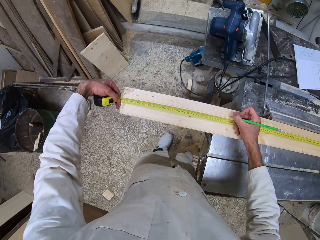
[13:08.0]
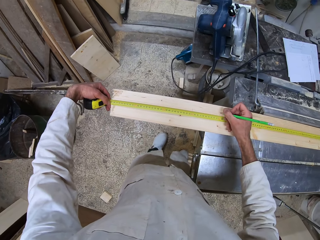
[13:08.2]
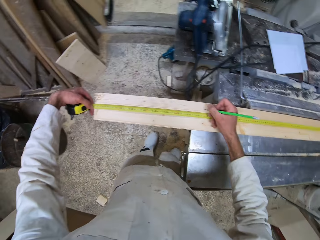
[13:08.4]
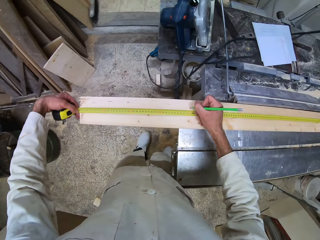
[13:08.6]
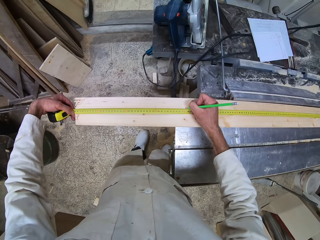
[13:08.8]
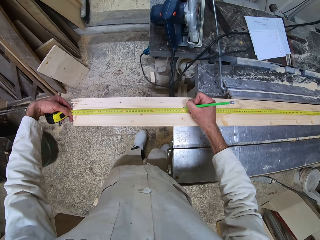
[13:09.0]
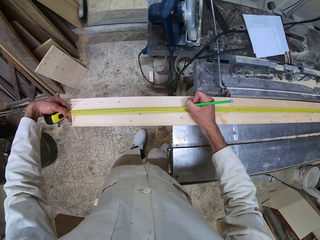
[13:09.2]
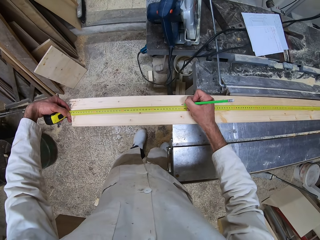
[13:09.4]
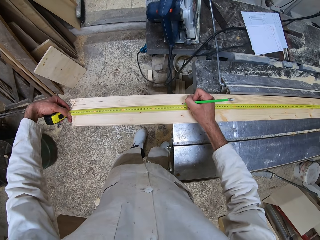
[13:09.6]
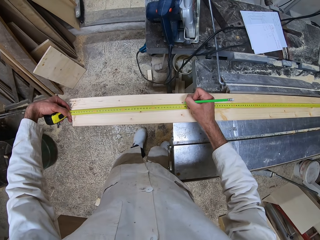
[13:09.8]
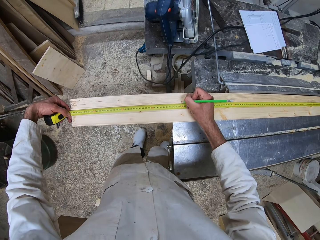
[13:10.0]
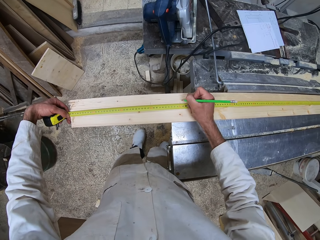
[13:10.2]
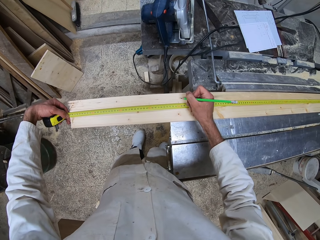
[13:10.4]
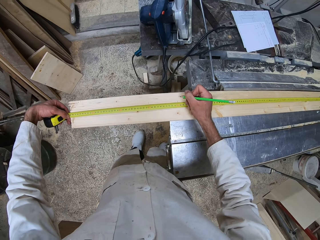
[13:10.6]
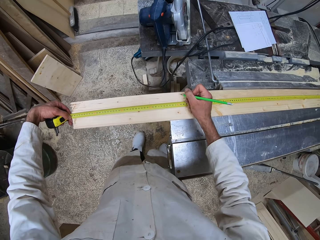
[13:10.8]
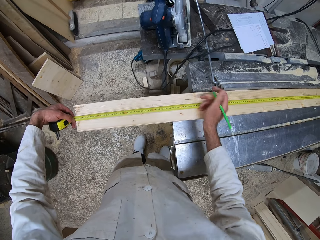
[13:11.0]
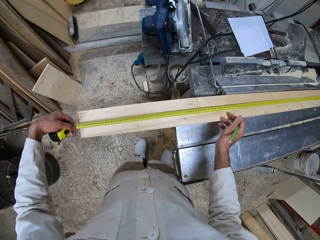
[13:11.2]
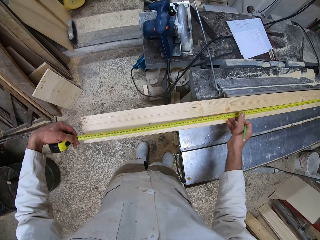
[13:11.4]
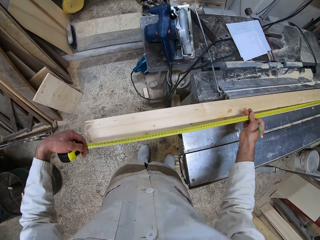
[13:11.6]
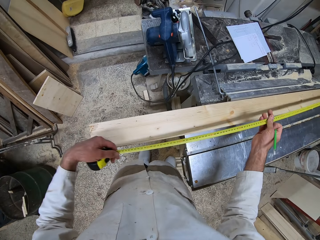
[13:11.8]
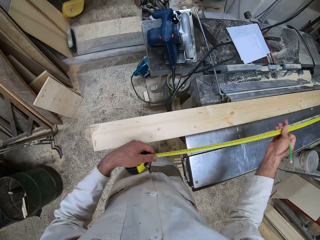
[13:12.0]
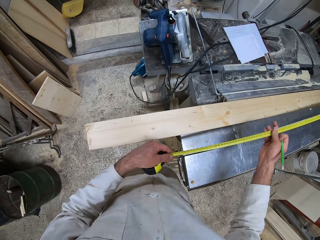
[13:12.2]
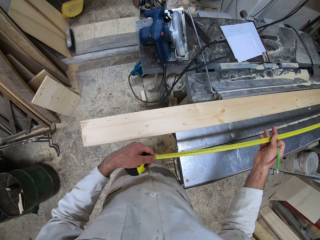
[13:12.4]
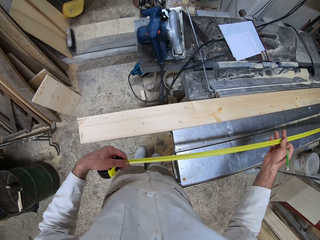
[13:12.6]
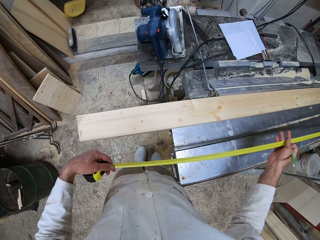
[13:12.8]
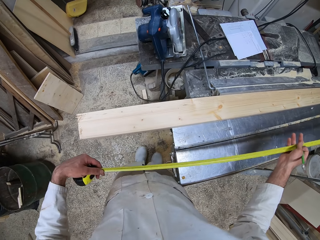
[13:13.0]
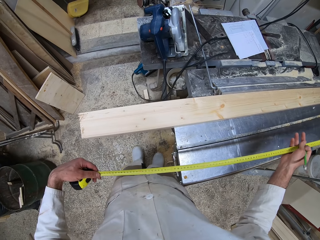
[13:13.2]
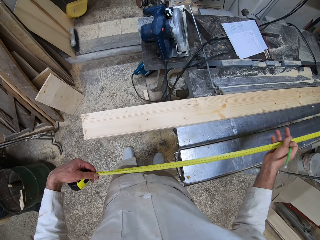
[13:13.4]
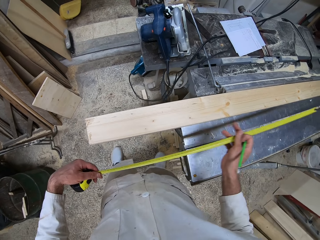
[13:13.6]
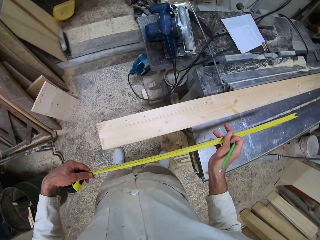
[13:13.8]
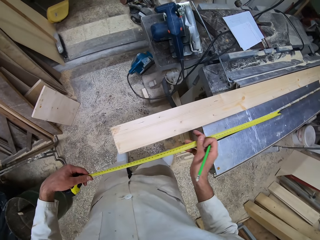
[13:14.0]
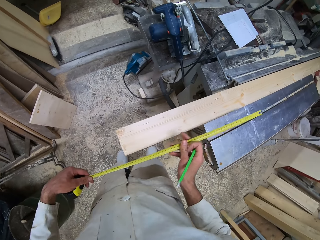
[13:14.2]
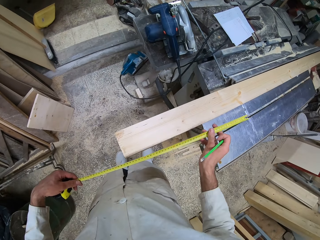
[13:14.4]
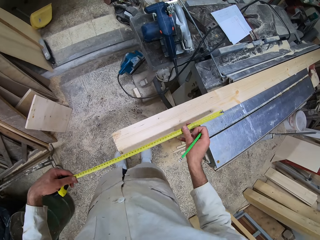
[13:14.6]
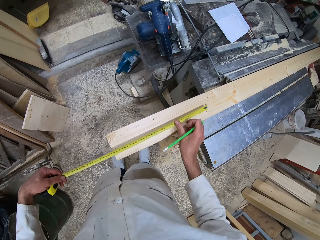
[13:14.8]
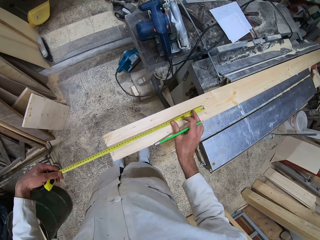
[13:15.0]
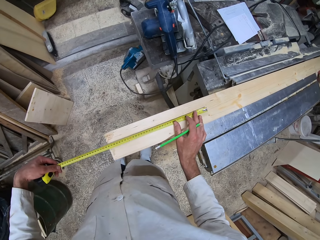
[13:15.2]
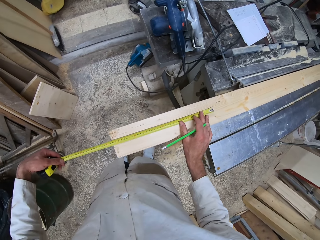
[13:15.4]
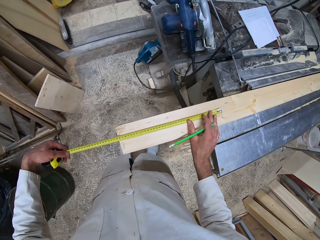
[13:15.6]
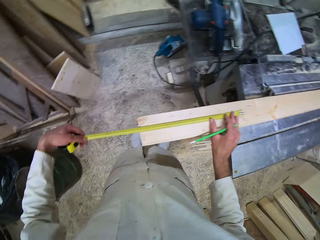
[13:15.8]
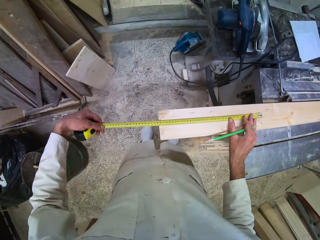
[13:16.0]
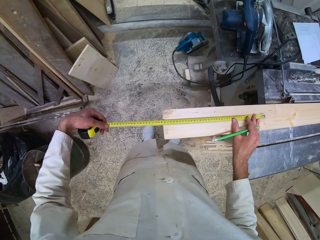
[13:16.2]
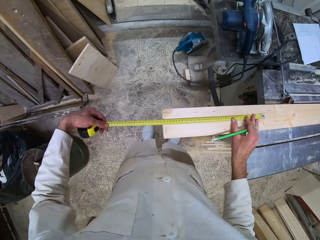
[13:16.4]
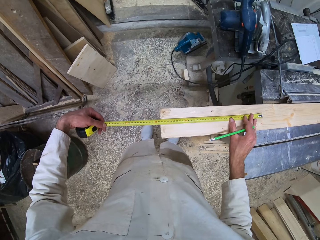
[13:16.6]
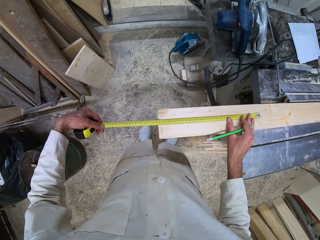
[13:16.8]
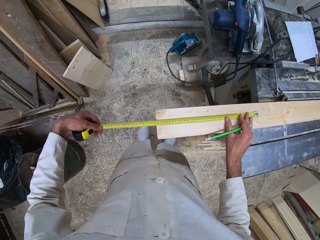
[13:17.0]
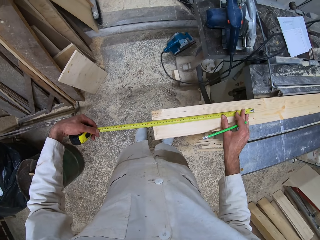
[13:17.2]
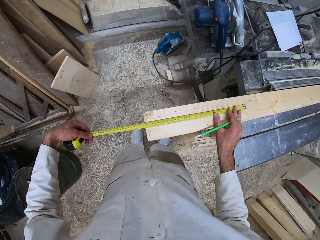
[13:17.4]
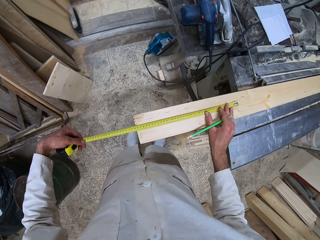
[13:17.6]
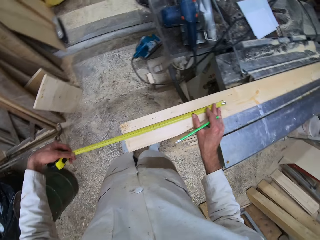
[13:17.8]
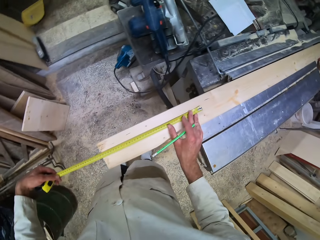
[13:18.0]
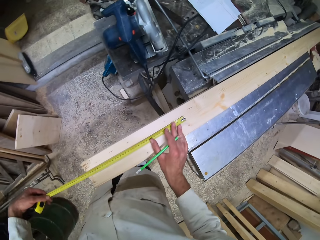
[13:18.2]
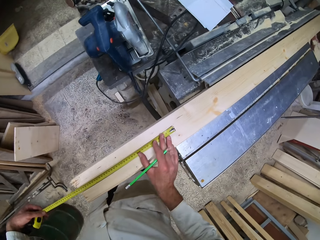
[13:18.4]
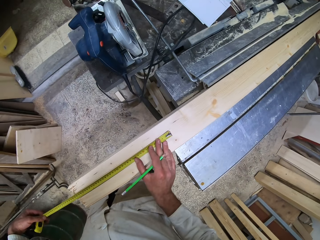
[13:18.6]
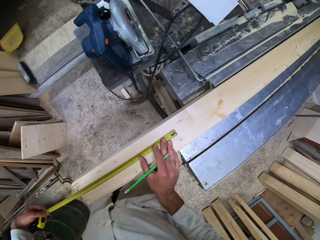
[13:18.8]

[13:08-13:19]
The camera wearer pushes the tape into its case with his right hand. He measures the wood with the tape measure.

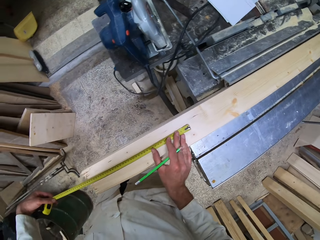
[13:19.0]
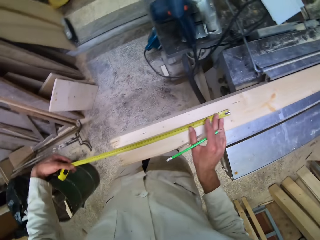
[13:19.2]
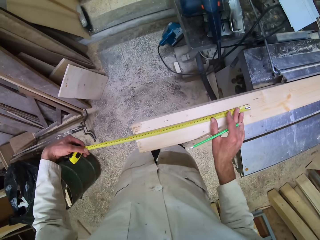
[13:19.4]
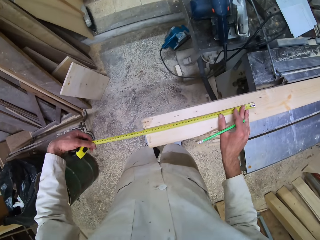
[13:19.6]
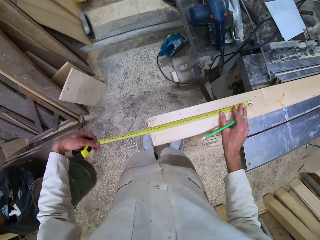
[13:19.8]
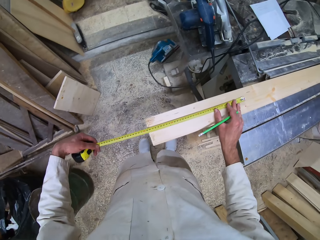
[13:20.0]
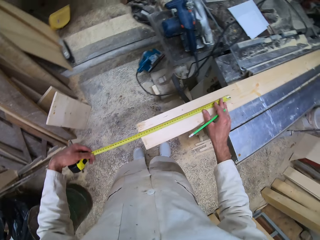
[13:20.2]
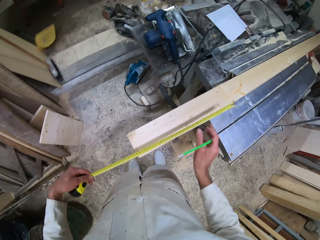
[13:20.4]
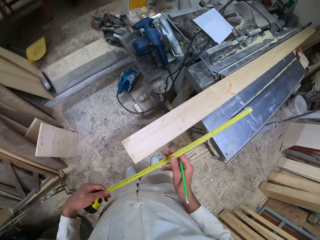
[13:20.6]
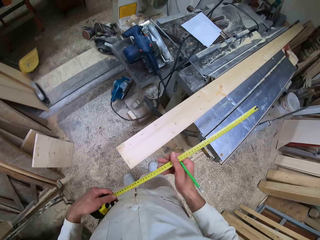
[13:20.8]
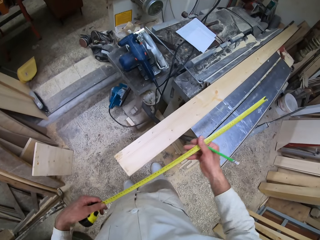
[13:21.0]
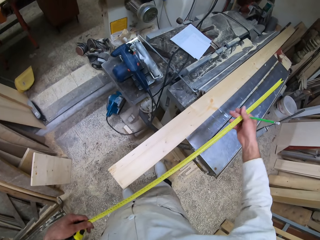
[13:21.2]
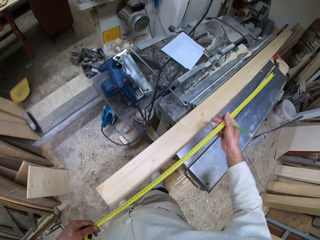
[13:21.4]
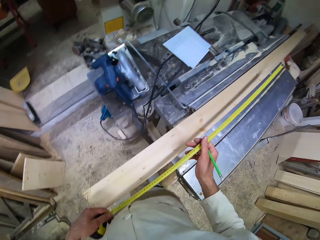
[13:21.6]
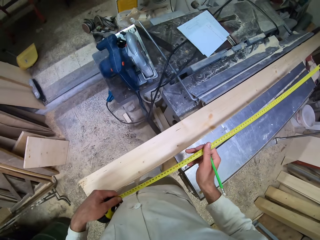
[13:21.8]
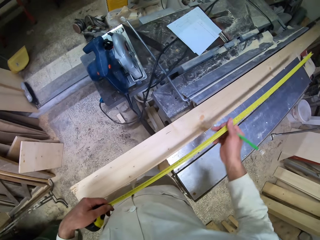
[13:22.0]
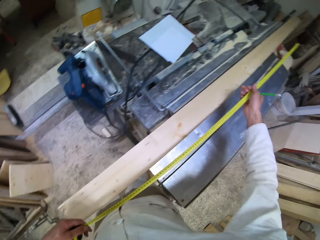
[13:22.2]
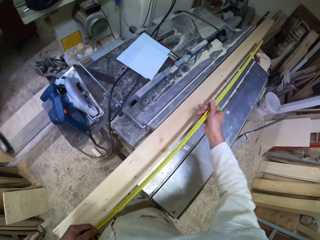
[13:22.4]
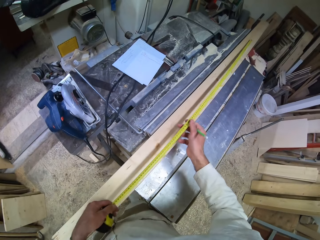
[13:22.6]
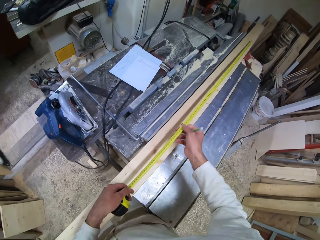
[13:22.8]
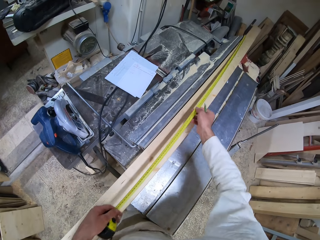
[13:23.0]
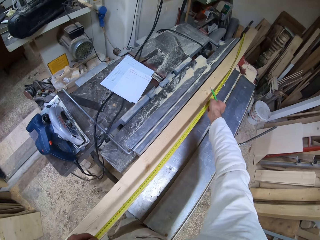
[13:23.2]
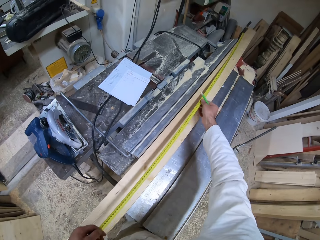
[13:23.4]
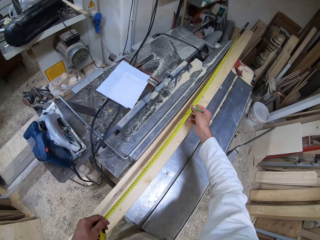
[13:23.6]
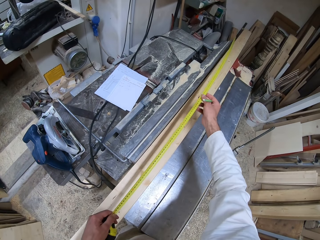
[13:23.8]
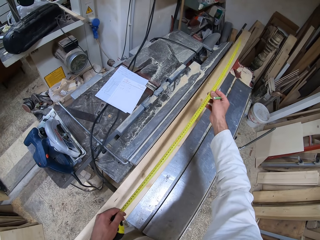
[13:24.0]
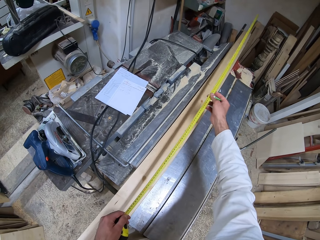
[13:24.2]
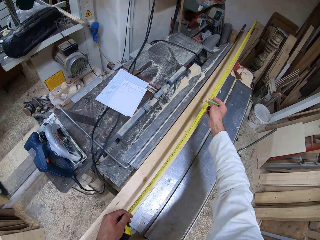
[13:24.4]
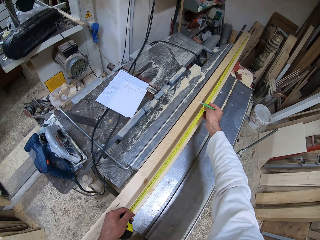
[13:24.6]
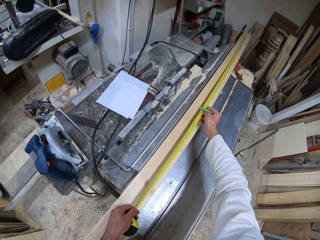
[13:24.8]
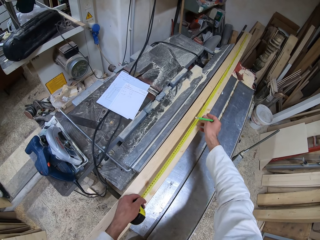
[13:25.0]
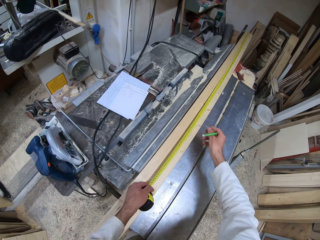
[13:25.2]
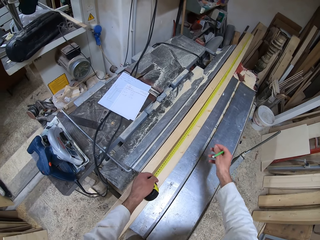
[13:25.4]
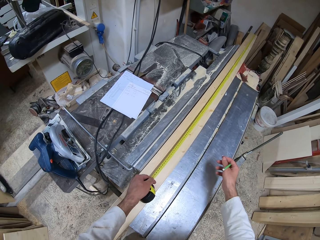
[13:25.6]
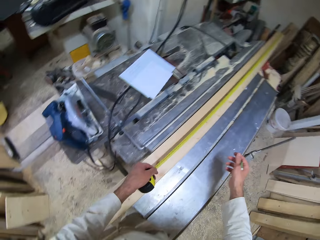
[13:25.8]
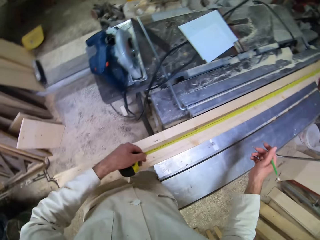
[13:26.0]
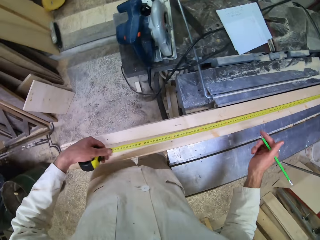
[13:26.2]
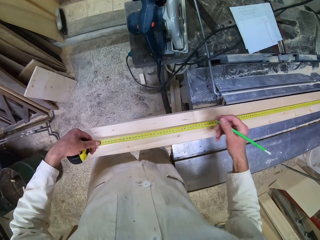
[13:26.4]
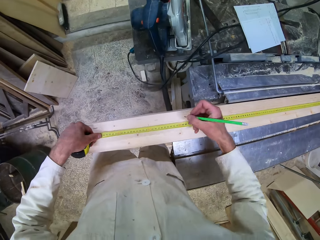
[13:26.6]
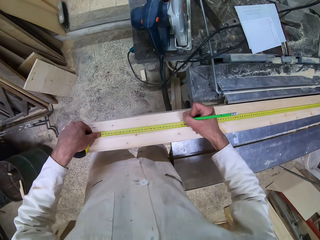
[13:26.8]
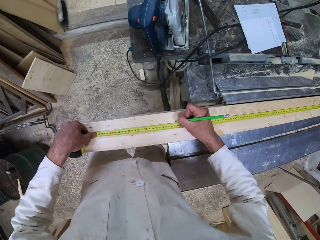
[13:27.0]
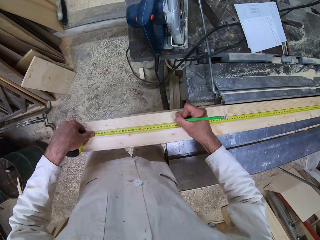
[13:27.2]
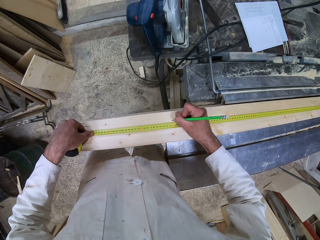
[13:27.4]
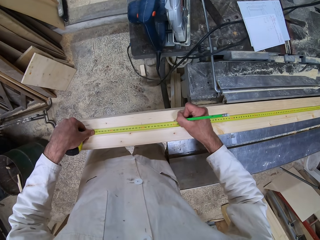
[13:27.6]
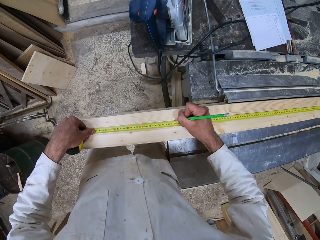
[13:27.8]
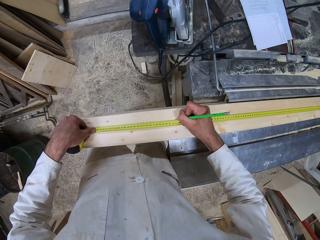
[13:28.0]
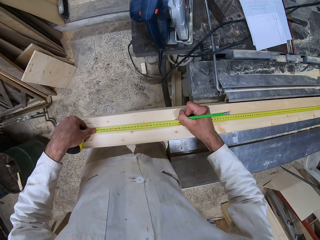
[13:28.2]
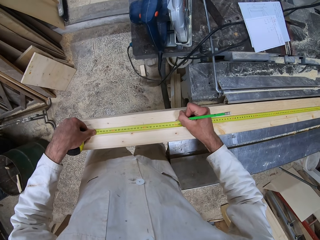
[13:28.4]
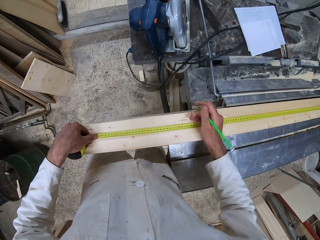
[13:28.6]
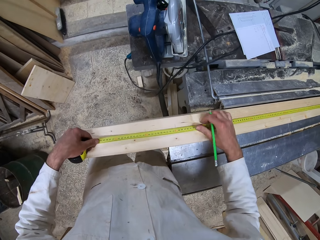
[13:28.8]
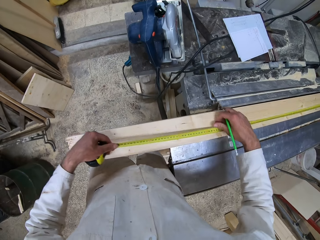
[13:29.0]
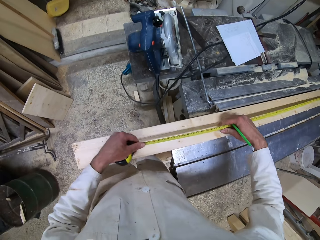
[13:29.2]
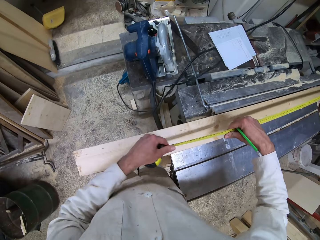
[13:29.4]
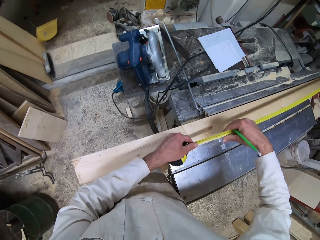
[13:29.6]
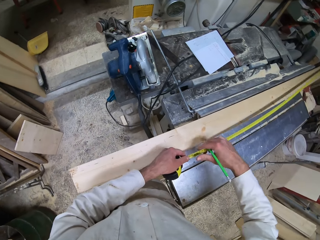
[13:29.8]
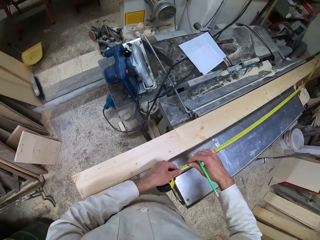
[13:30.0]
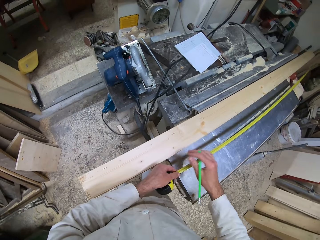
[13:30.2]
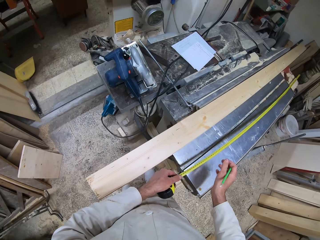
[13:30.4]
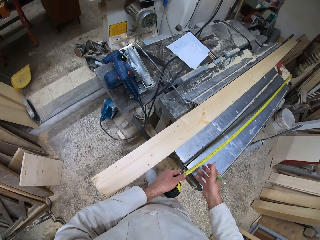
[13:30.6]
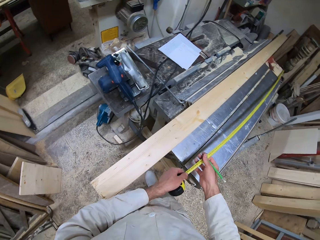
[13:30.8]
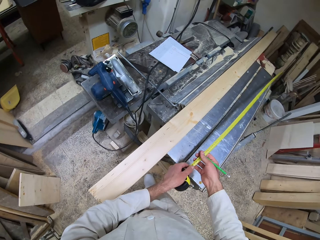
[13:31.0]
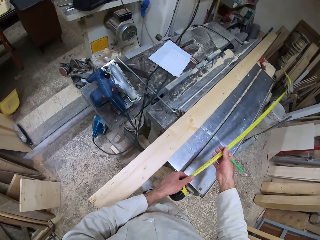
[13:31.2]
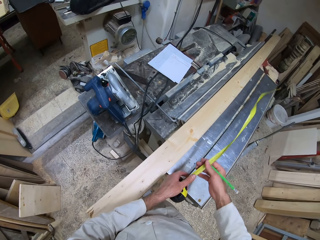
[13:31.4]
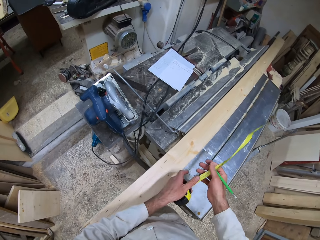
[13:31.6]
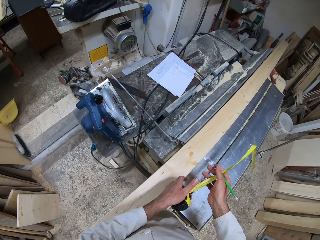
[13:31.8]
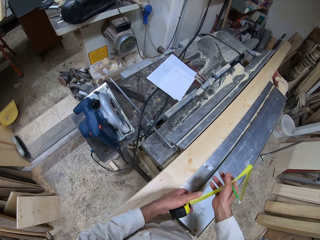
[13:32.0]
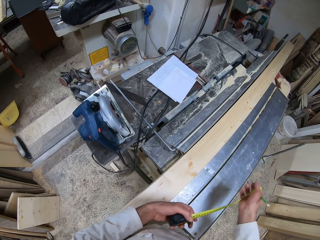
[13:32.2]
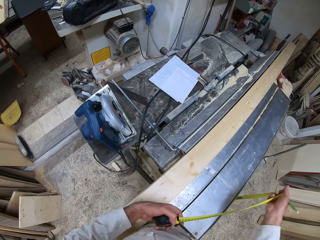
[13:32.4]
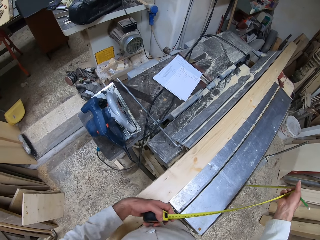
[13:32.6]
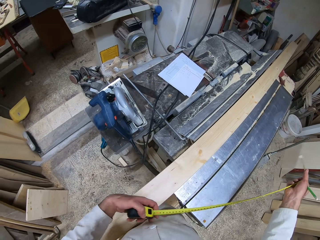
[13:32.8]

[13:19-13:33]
The camera wearer pulls the tape out of its case with his right hand. He measures the wood with the tape measure. He marks the wood with the pencil. He pushes the tape into its case with his right hand.
